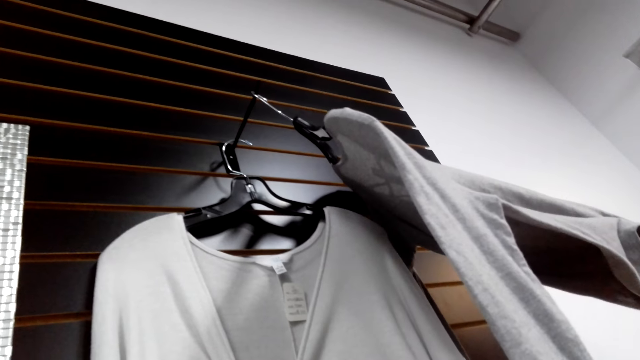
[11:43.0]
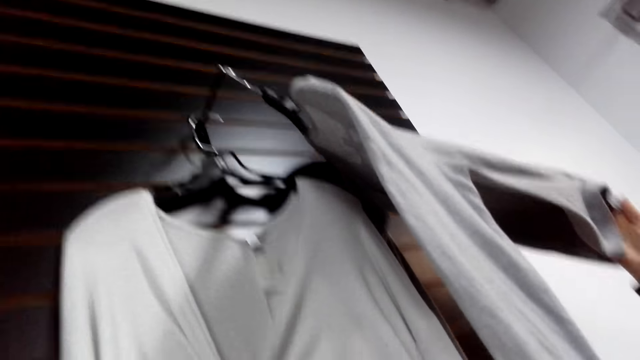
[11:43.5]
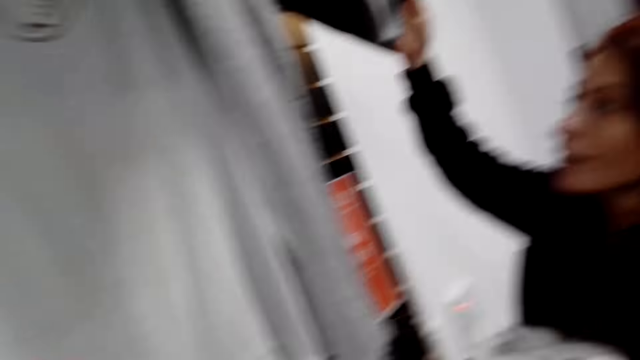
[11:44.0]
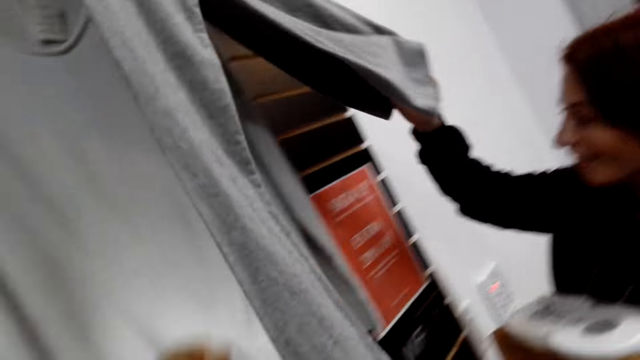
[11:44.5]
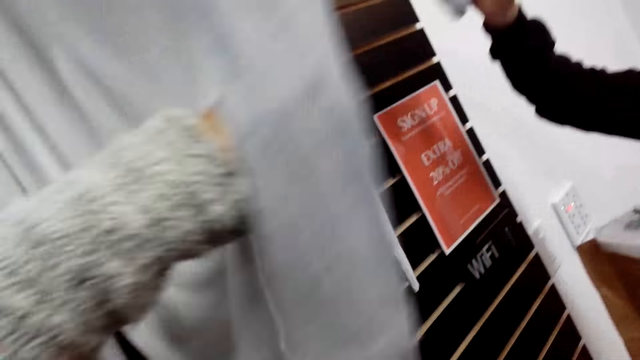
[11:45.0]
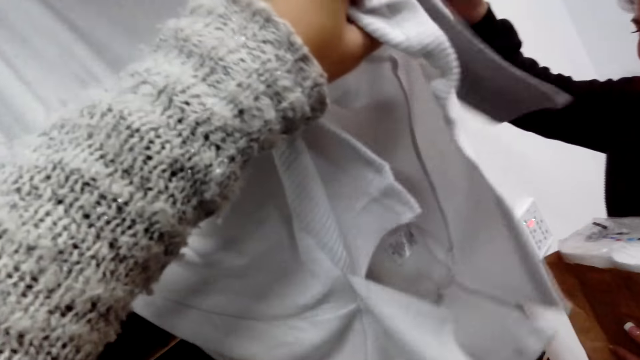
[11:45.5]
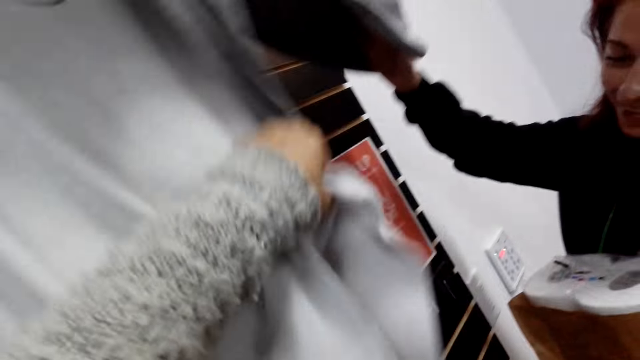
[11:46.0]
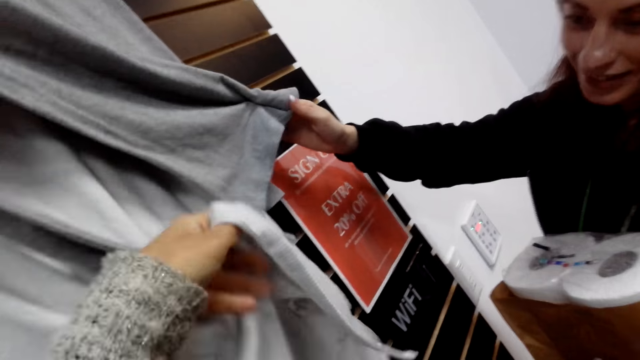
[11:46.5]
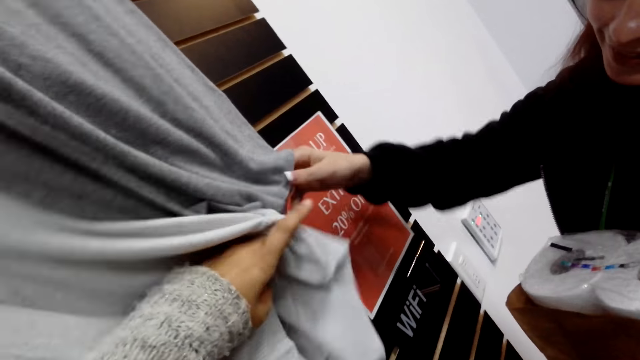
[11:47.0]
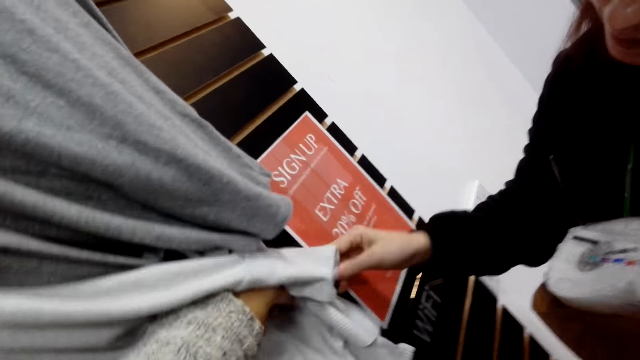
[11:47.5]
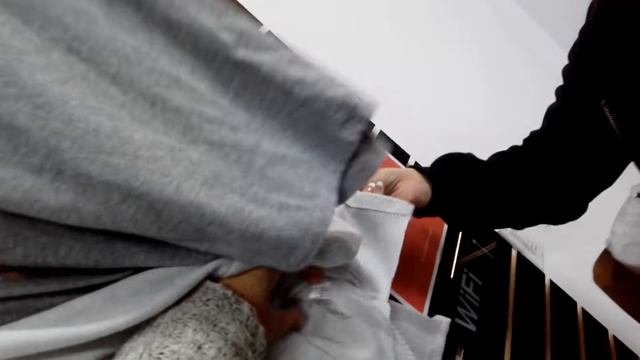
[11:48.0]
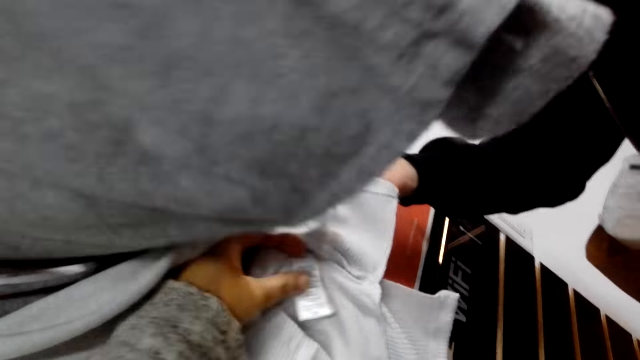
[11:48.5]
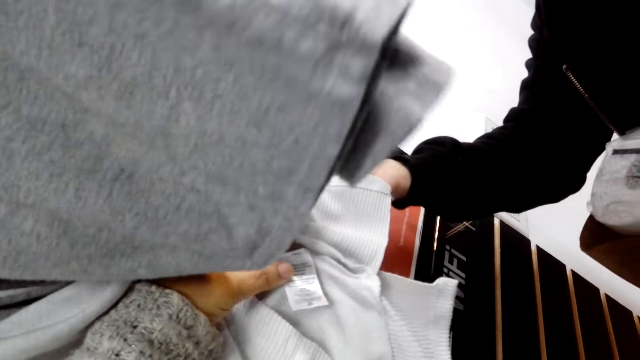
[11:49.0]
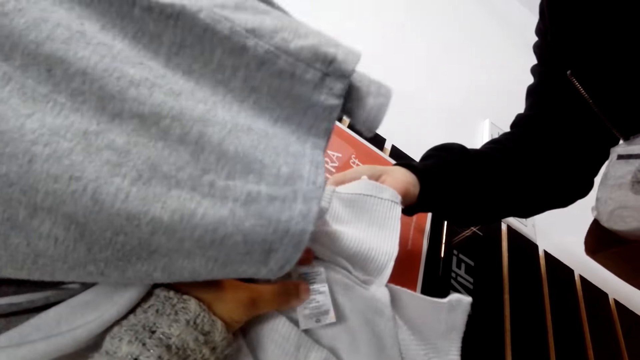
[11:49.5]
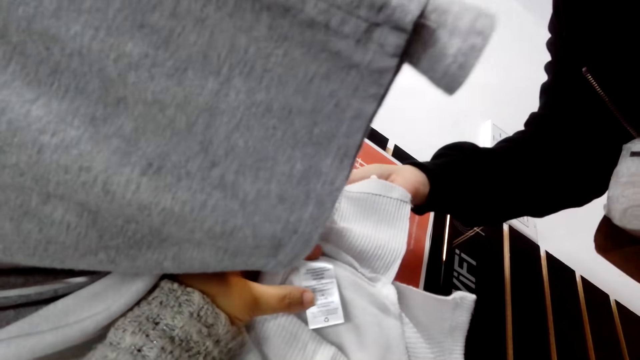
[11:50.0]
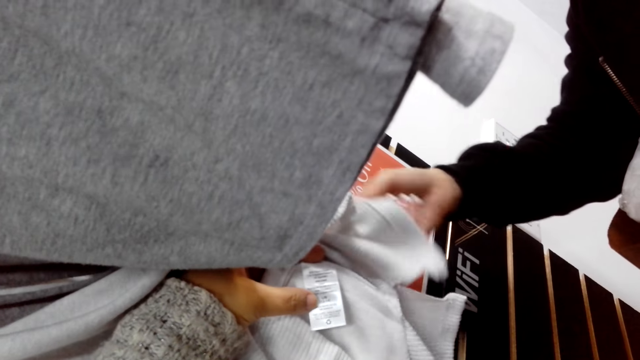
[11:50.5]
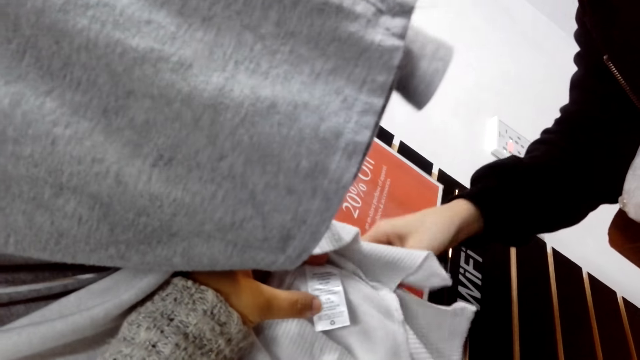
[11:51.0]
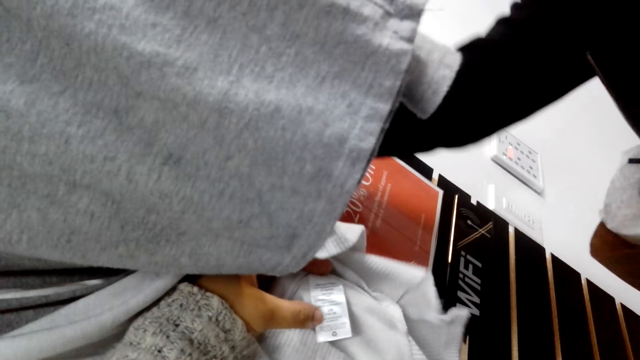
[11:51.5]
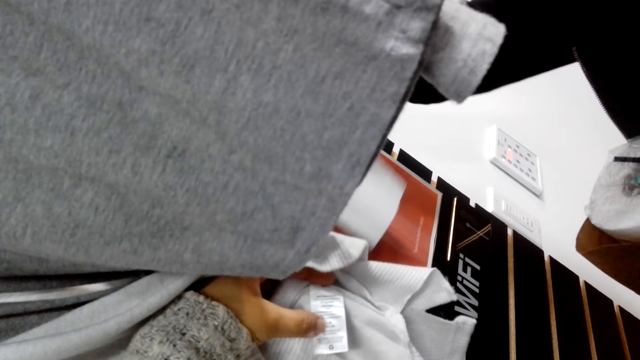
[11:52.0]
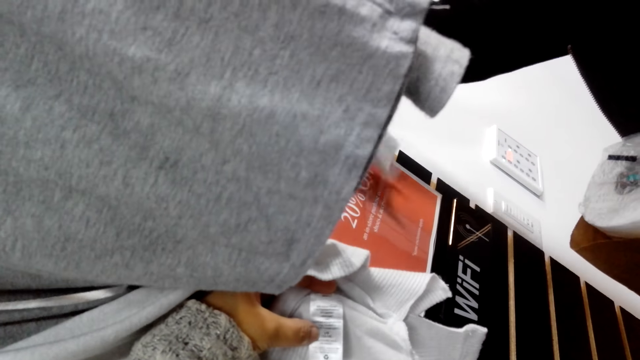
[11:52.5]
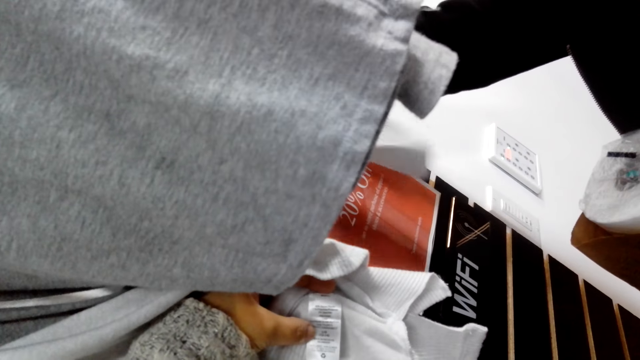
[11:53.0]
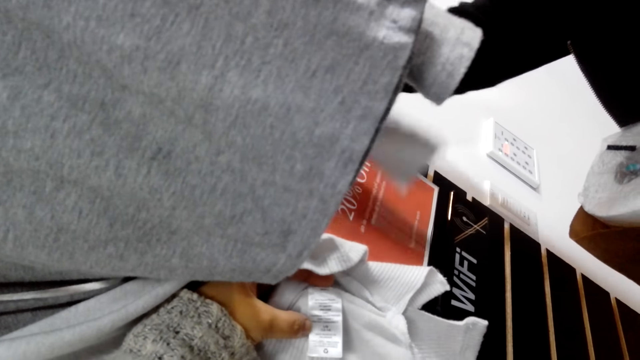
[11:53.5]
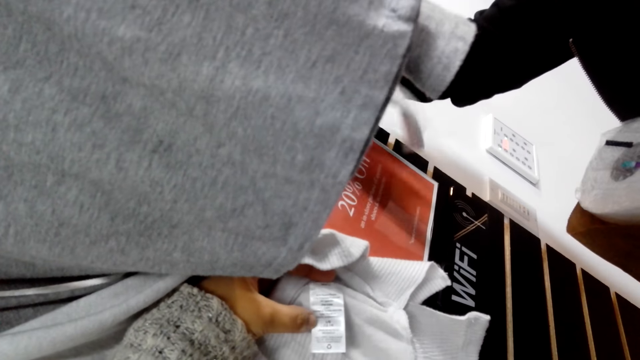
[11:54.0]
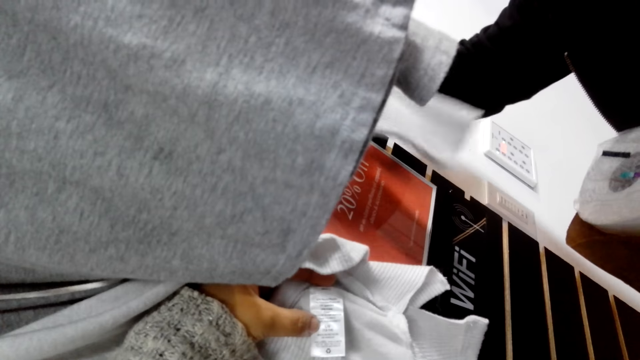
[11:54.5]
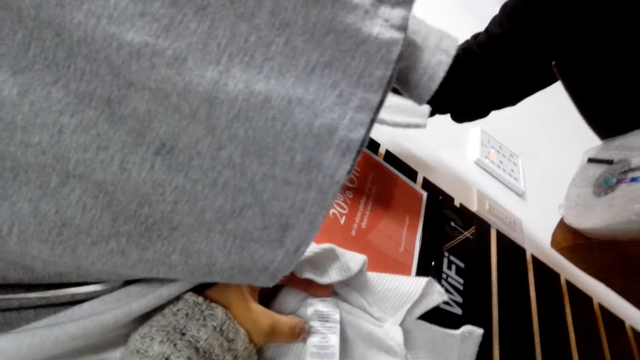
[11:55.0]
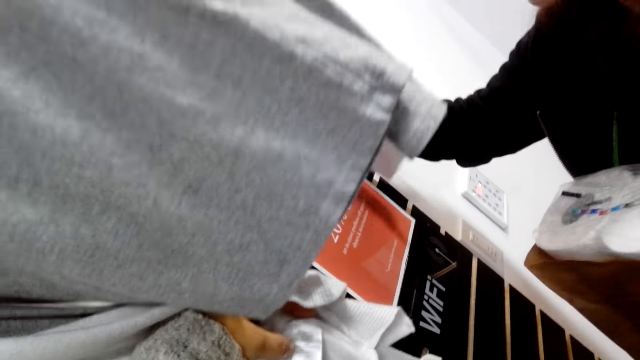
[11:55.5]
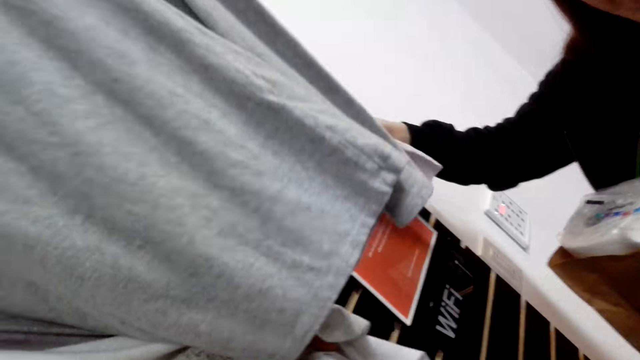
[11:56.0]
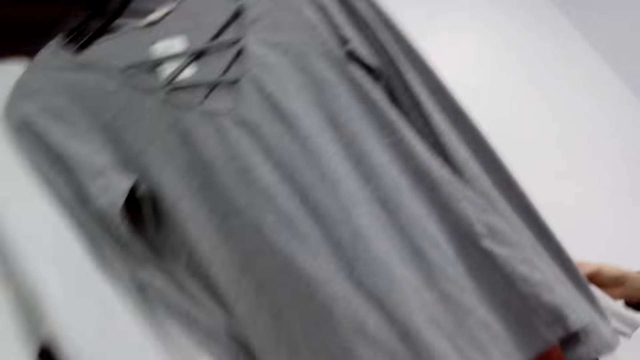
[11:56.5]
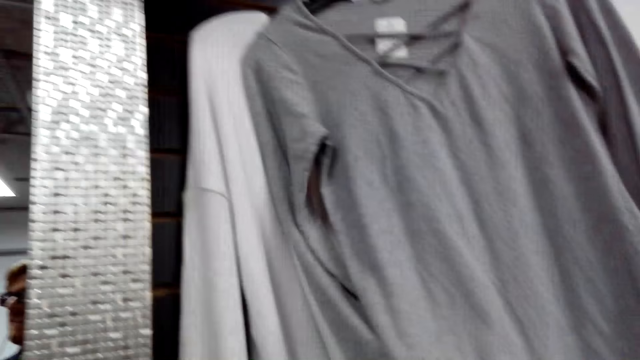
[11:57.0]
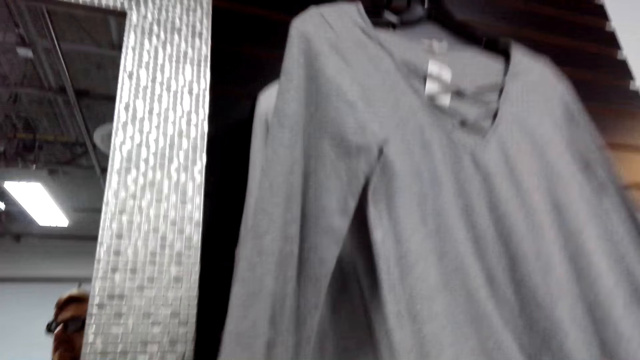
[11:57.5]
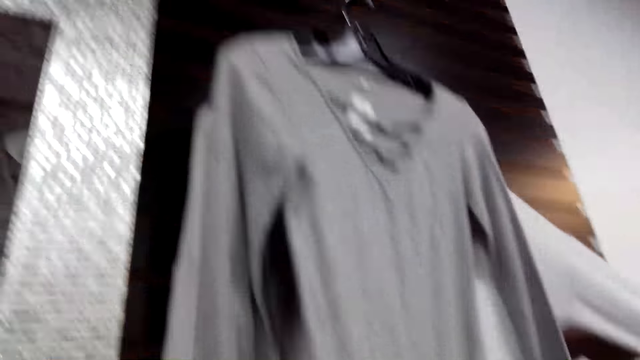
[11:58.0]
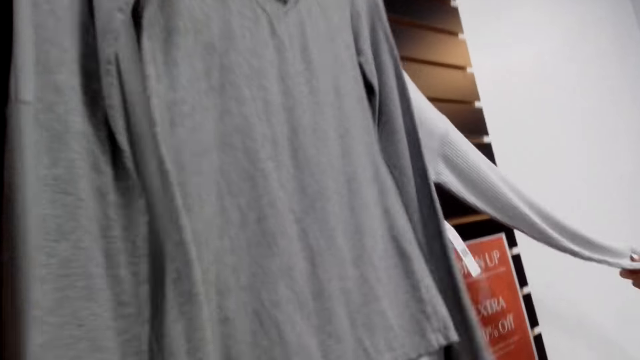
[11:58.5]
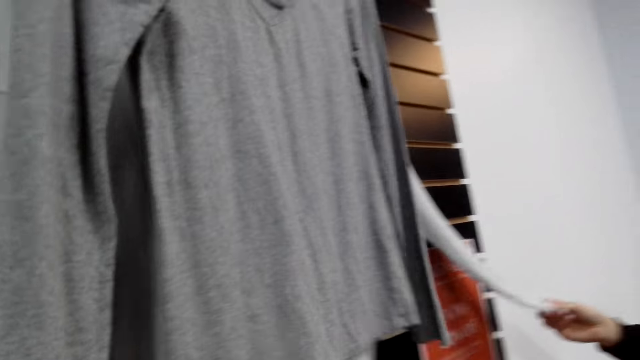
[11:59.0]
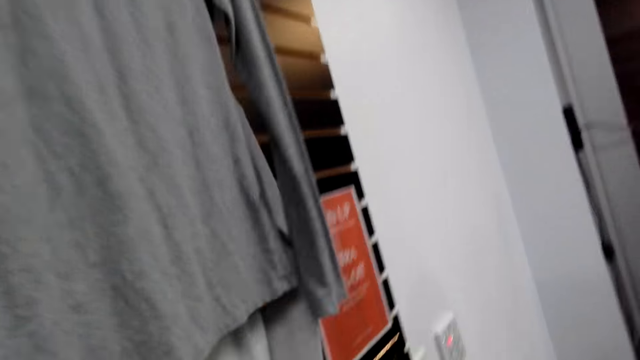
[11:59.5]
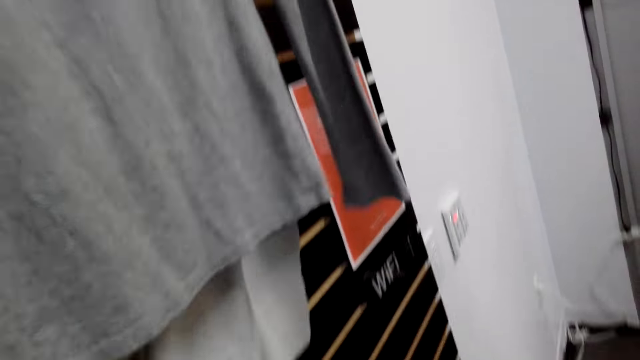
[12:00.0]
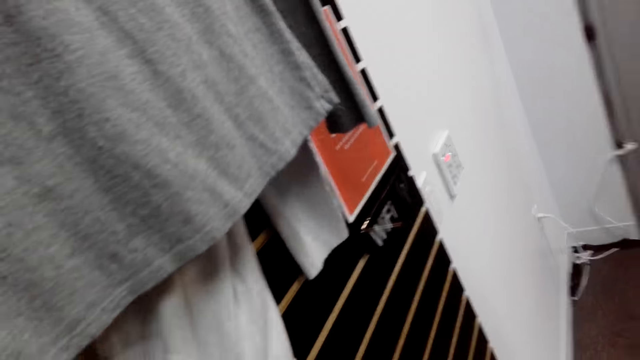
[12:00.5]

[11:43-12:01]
A lady looks at the cloth. The camera wearer moves the cloth. The lady moves the cloth and looks at the cloth. The camera wearer looks at the tag of the cloth. They look around. They look around again.

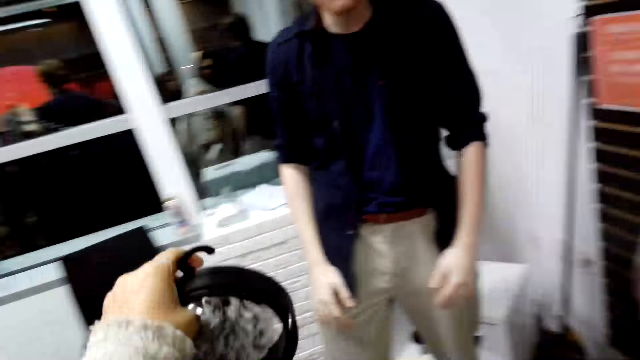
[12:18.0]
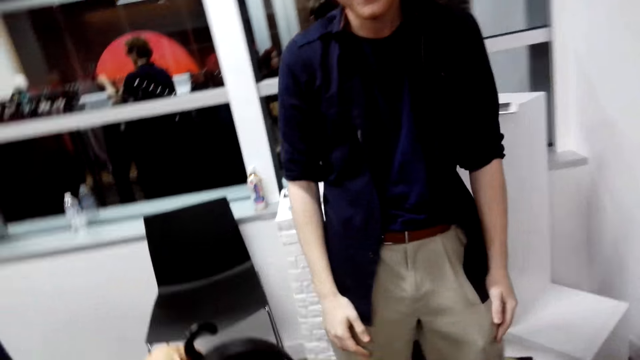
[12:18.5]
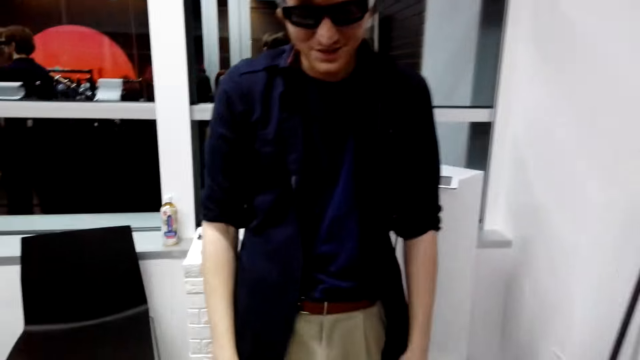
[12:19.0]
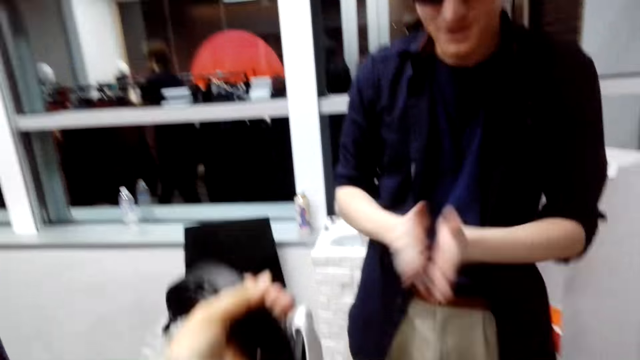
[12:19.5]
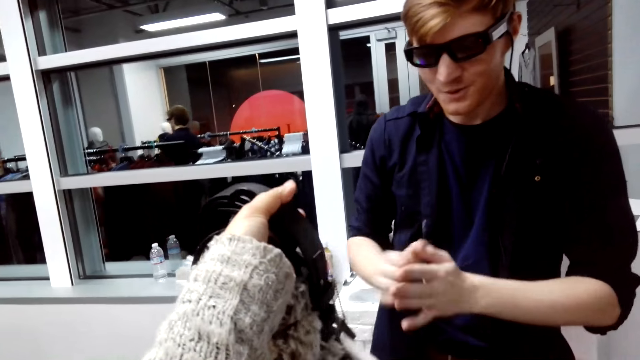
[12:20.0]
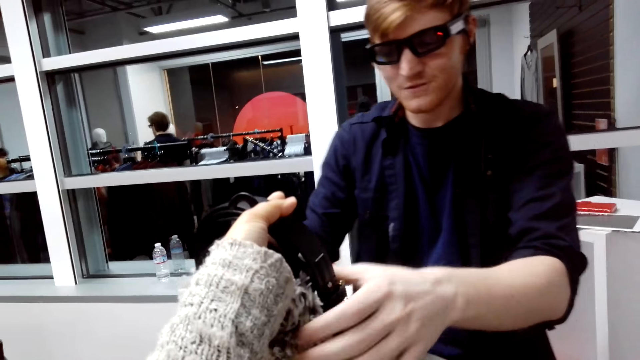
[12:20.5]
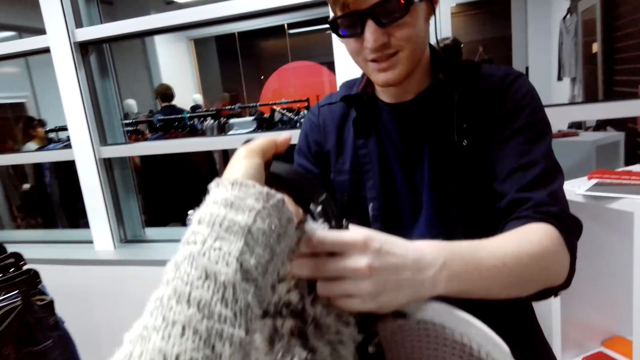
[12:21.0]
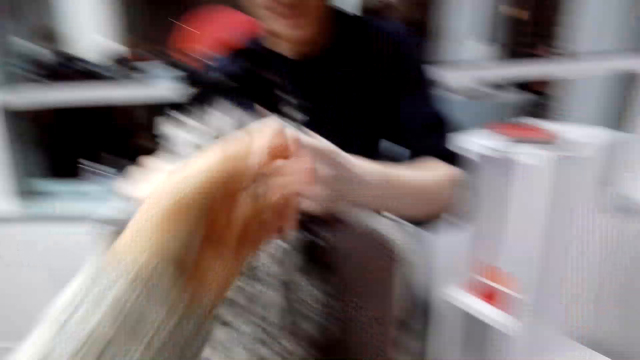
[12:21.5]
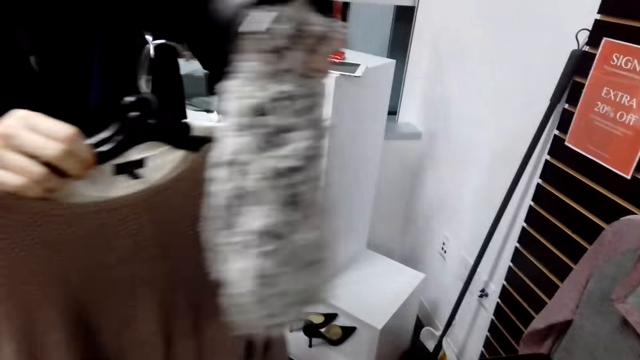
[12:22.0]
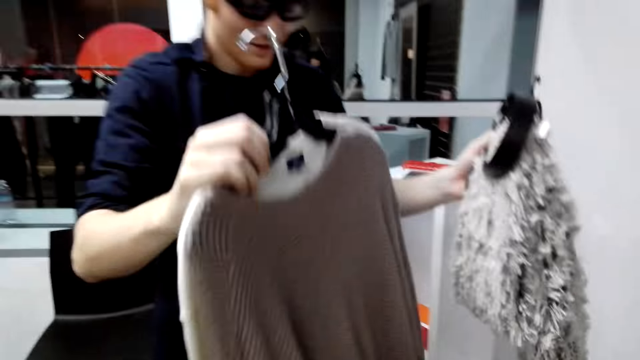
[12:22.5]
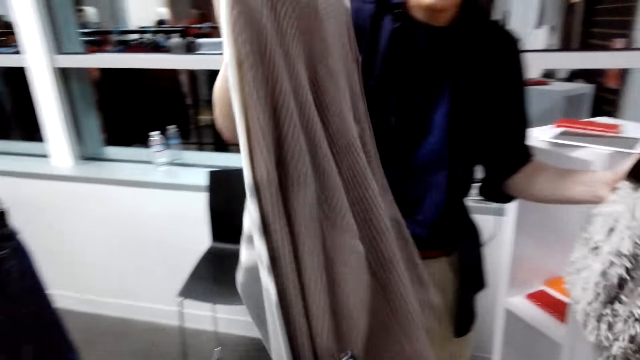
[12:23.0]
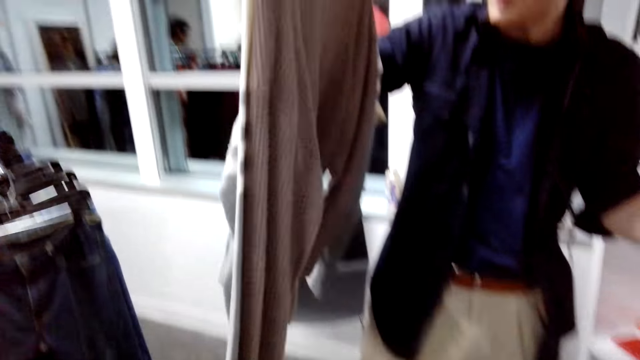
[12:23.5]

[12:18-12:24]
The camera wearer talks while giving the clothes to a man. The man looks at the clothes.
